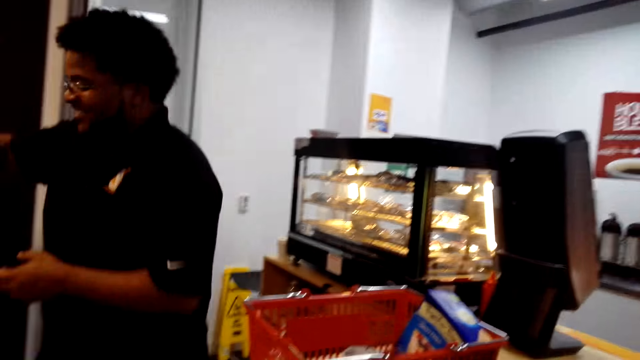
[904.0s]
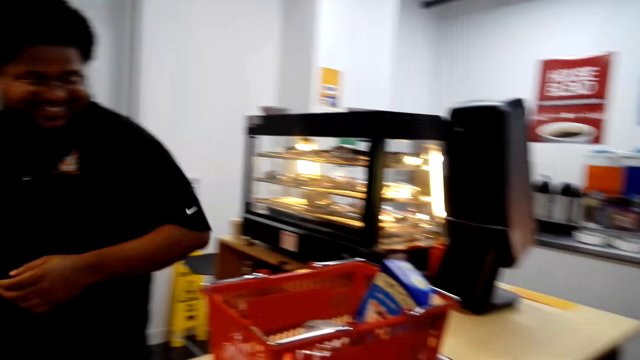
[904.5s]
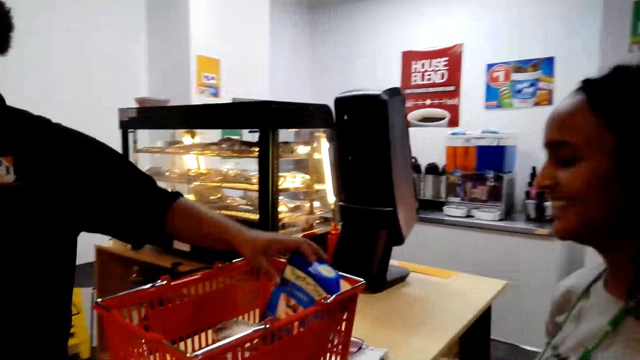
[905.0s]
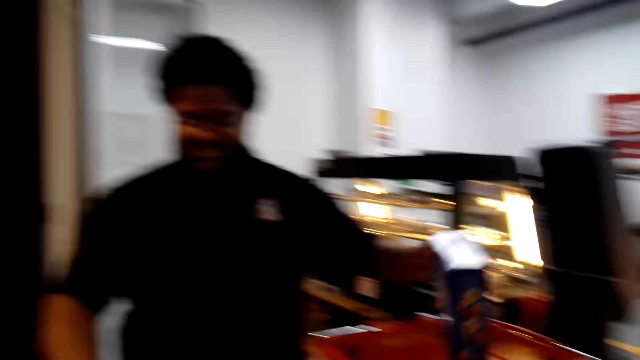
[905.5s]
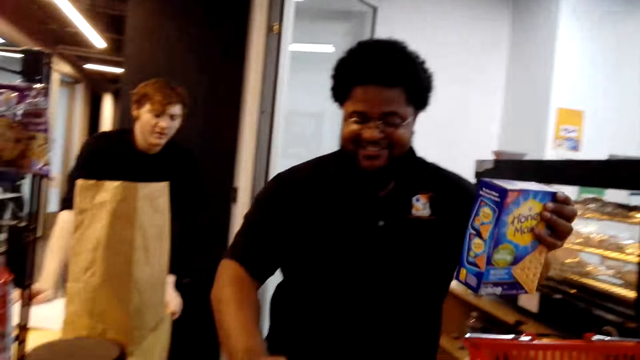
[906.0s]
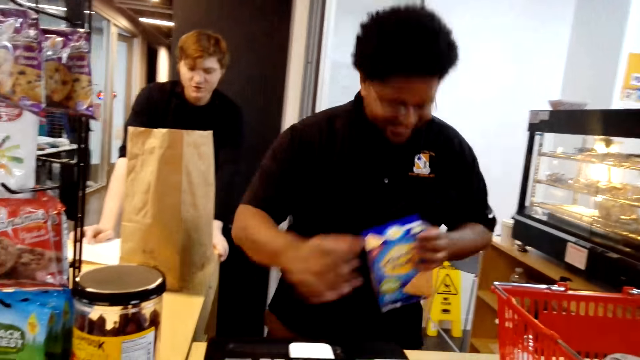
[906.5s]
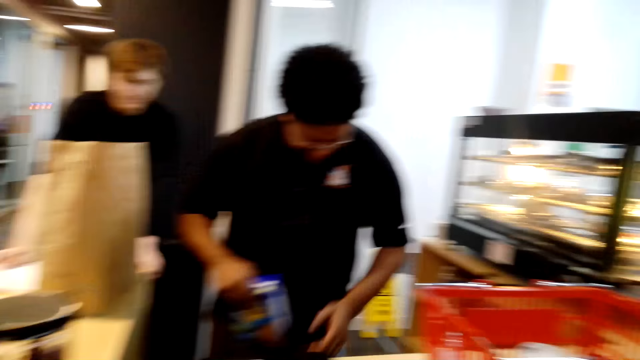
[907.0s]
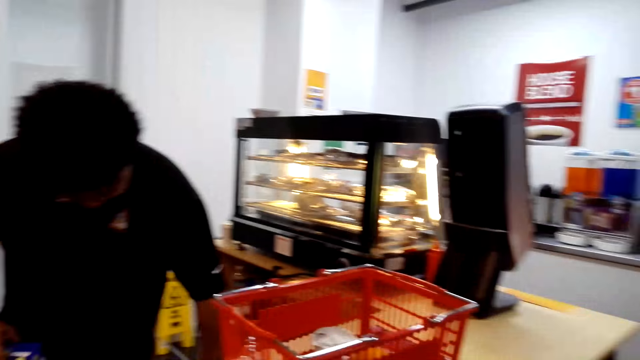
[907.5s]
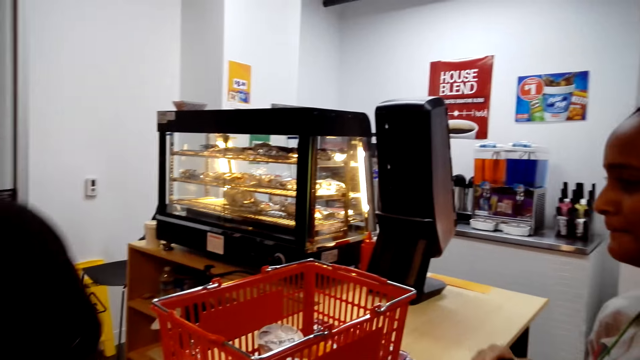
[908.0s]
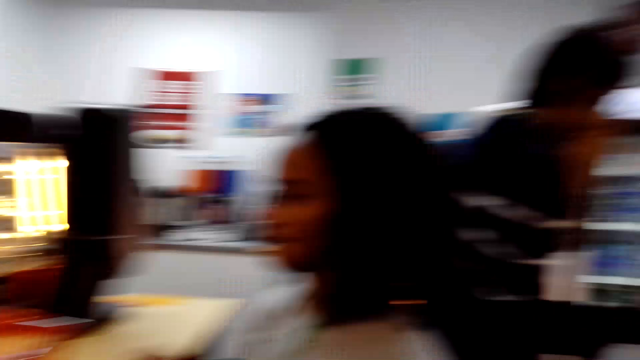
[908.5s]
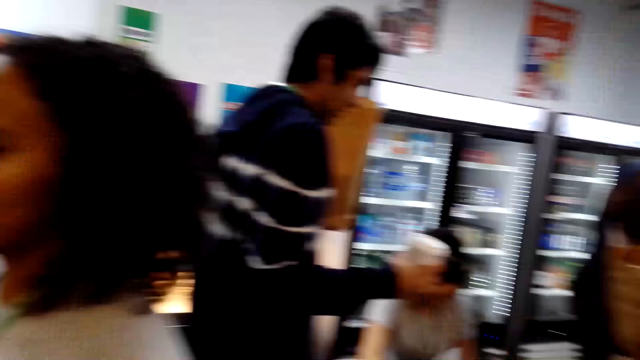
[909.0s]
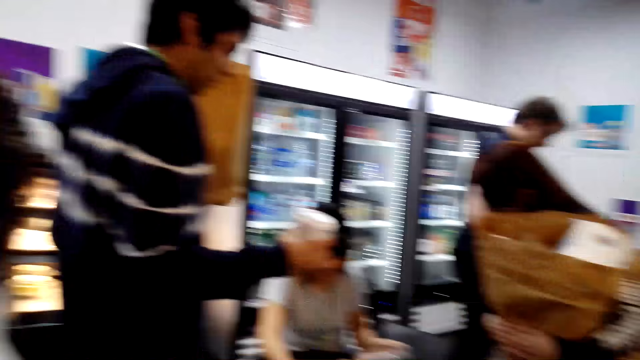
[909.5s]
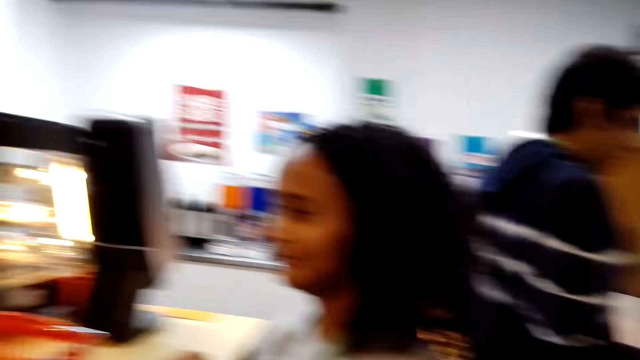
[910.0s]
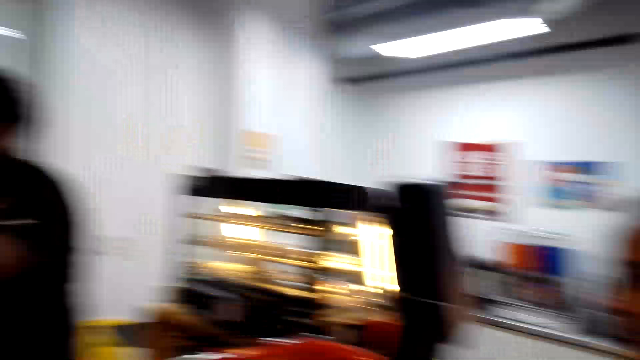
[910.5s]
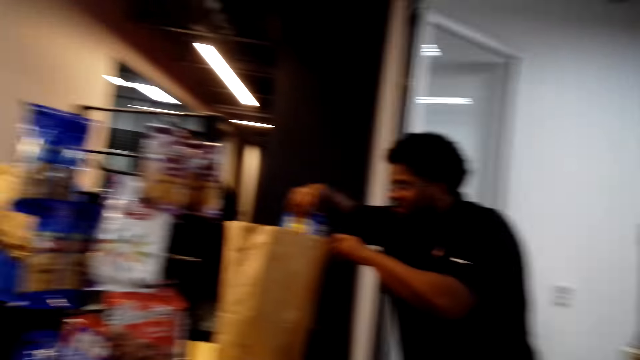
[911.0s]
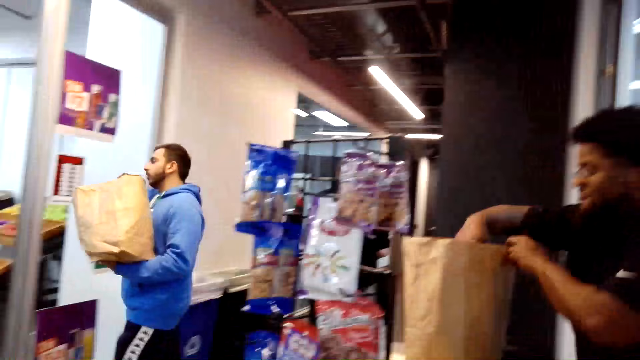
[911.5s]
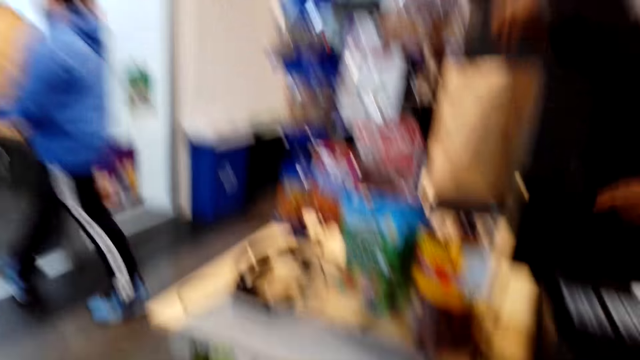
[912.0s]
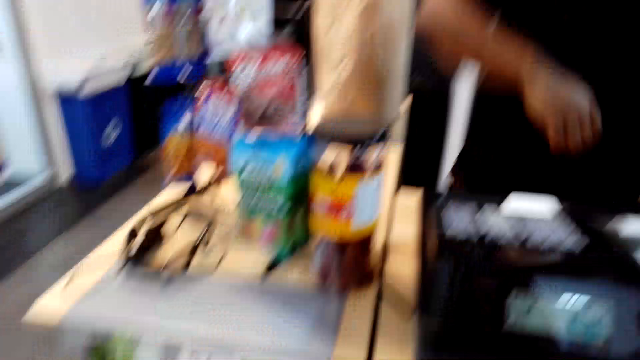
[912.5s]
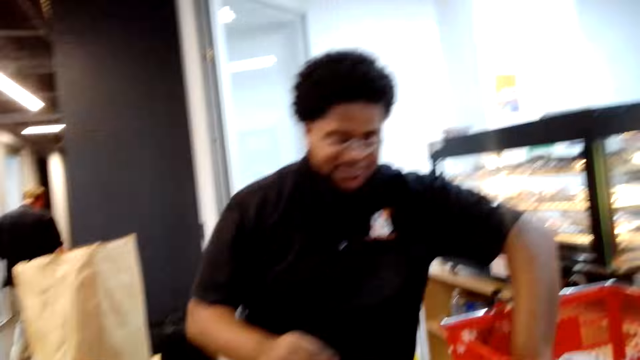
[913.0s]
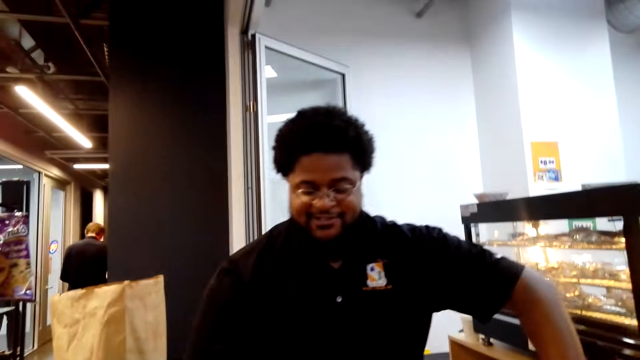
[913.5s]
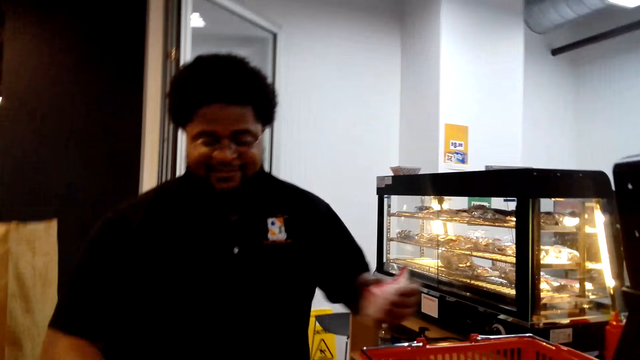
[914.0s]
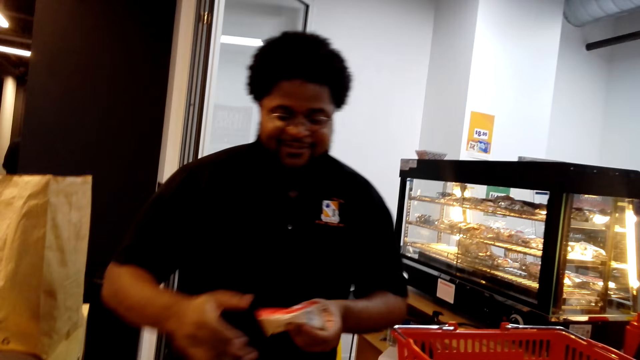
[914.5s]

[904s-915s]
The cashier picks up a box from the shopping basket, operates a machine and exchanges the box on the other hand. The camera wearer looks around. The cashier puts the box in the shopping bag and picks up a package from the shopping basket.

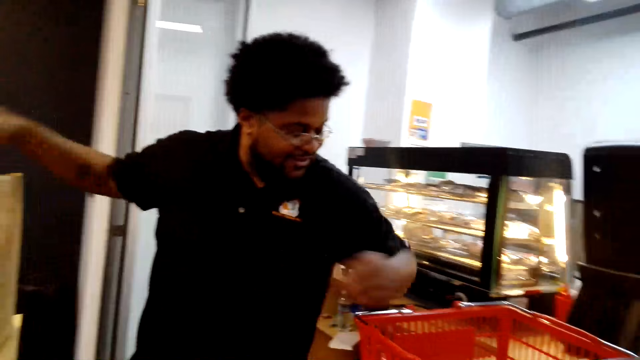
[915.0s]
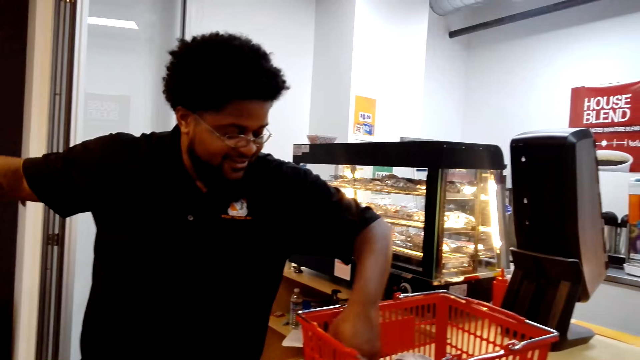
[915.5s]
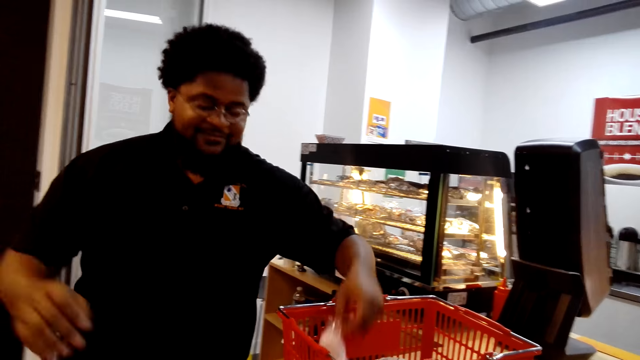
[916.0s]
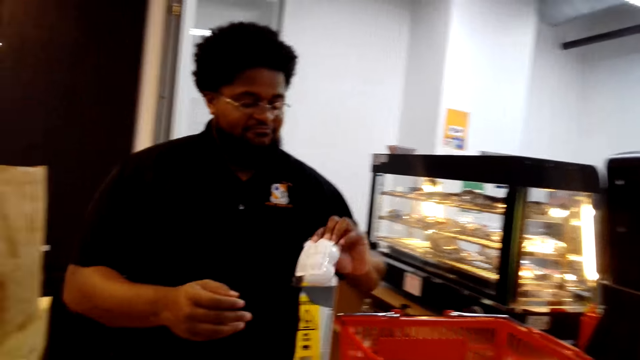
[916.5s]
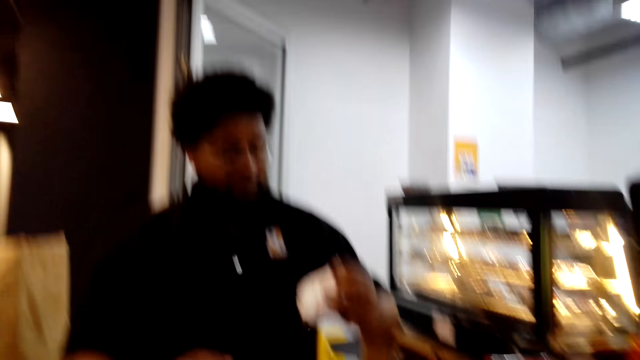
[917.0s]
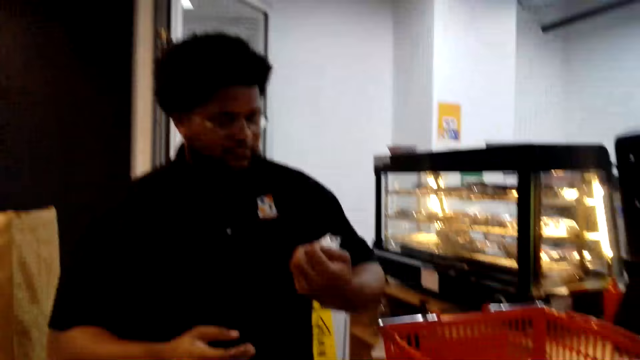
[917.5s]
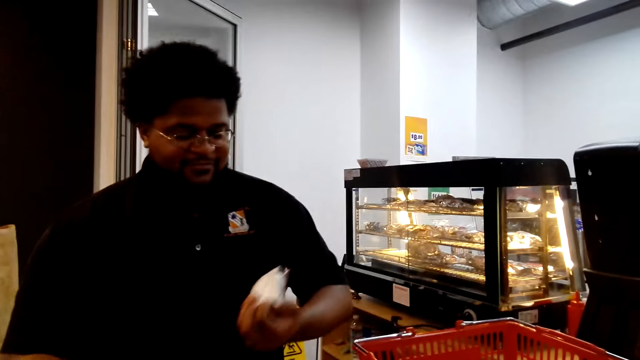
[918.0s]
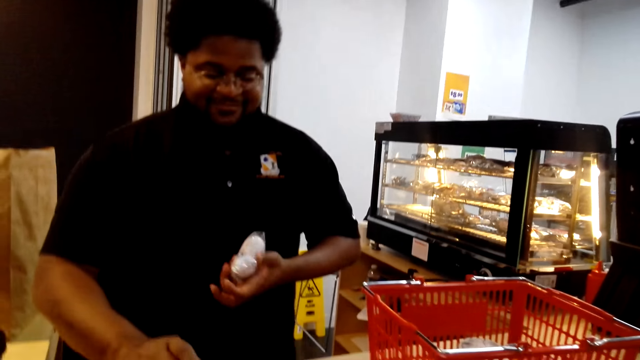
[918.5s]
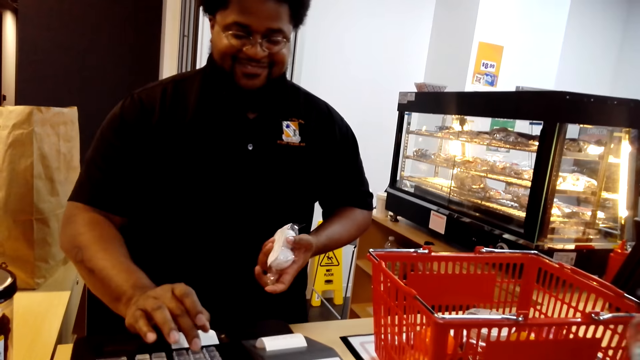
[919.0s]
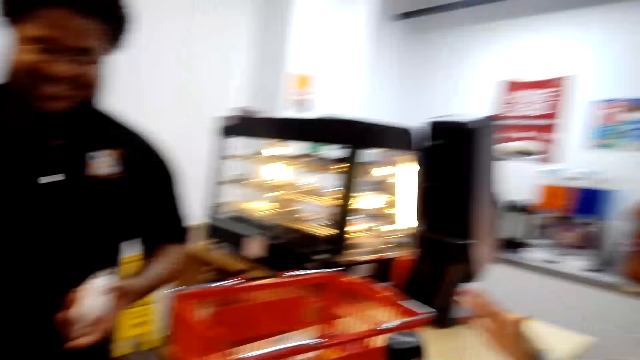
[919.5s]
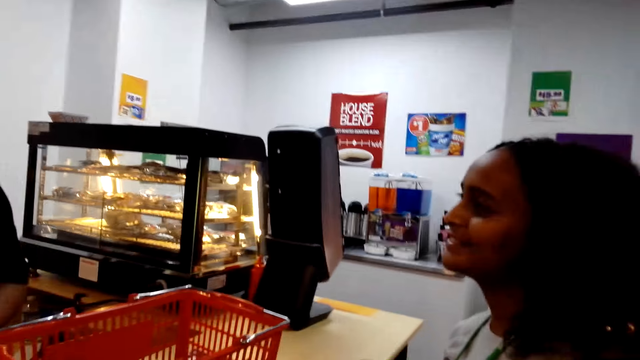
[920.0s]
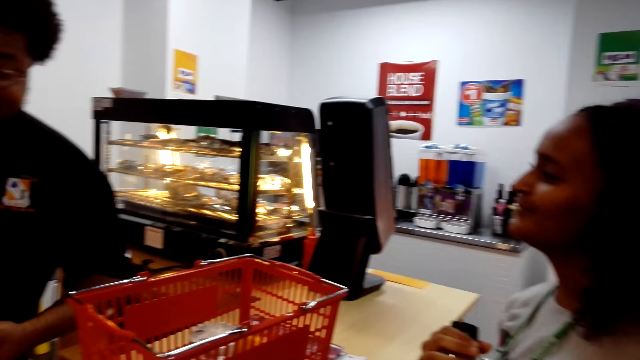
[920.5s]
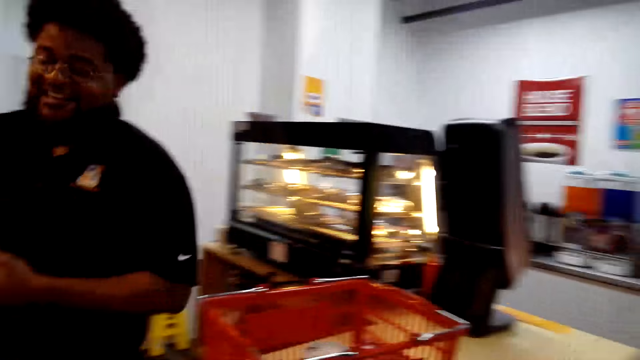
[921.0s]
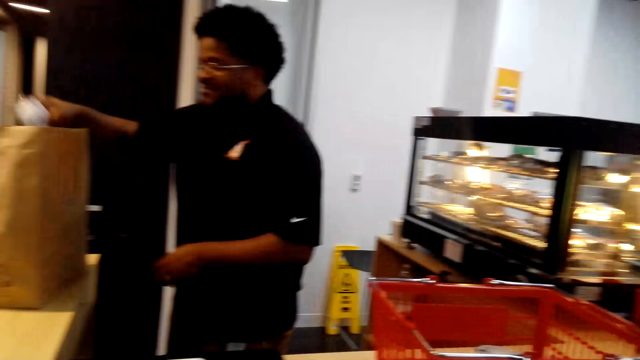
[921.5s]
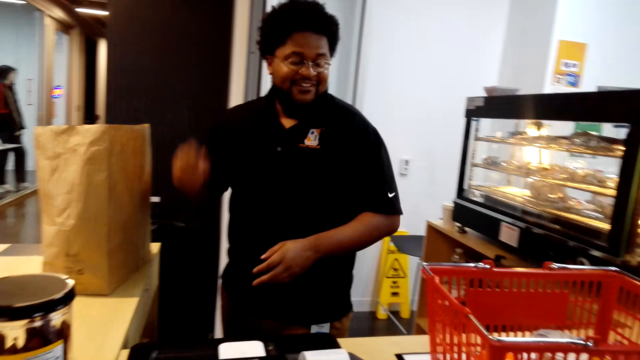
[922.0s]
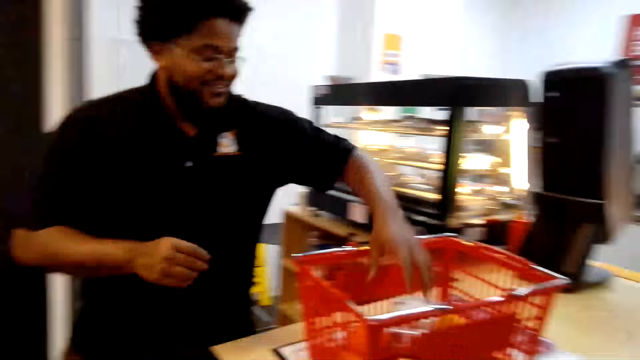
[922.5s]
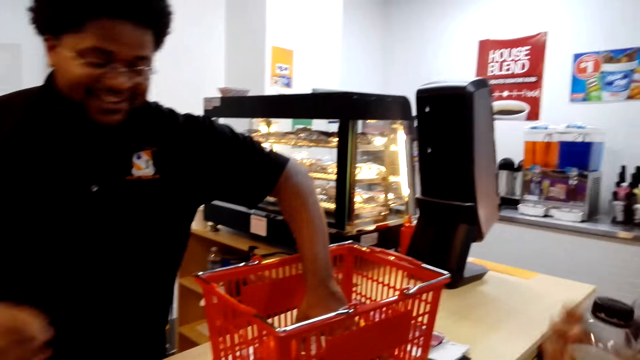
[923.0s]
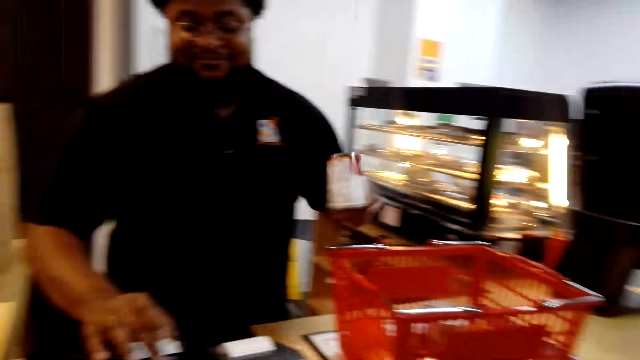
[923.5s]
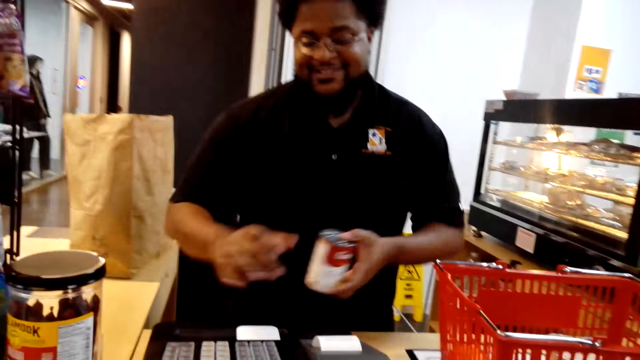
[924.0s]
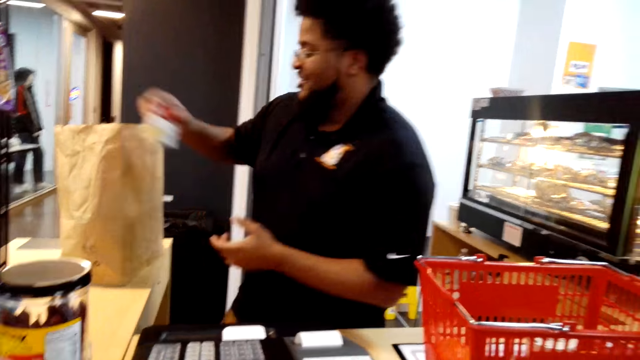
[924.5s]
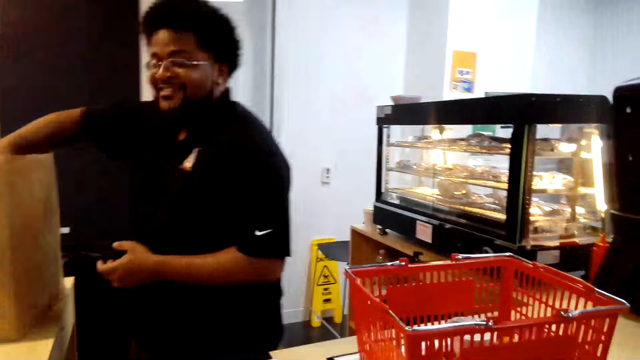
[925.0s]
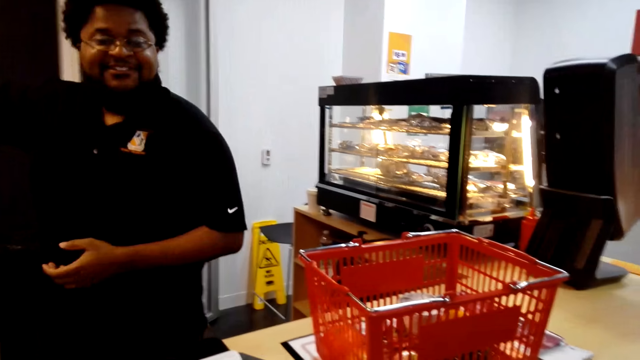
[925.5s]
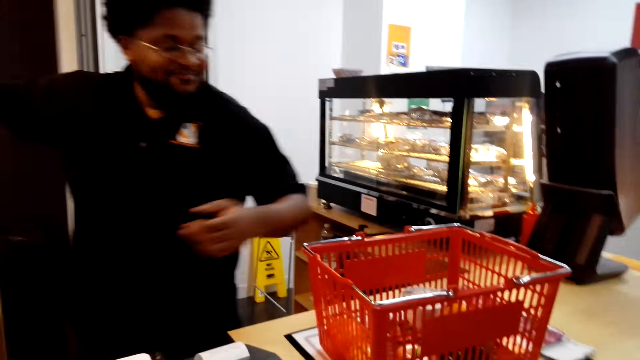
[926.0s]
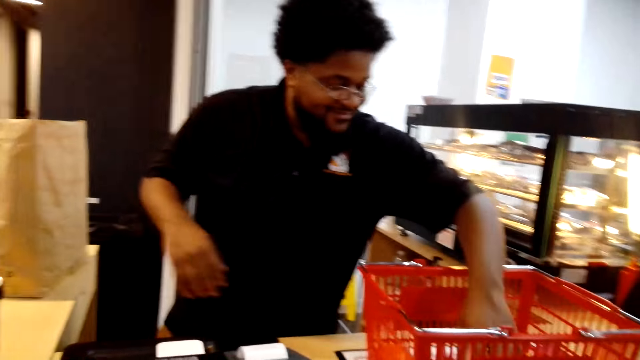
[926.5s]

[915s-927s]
The cashier drops a package in a paper bag, picks up a package from the shopping basket, stares at a product and dials a cash register. The camera wearer looks around. The cashier drops a package in the paper bag, picks up a package from the shopping basket, operates a machine, drops a package in the paper bag and interacts with a person.
